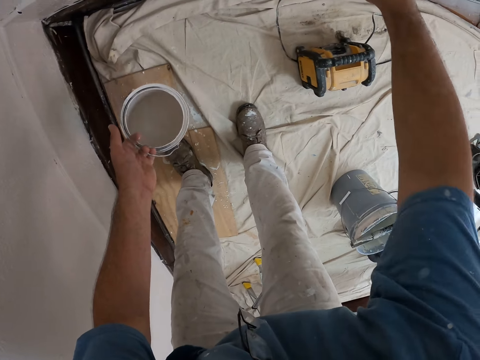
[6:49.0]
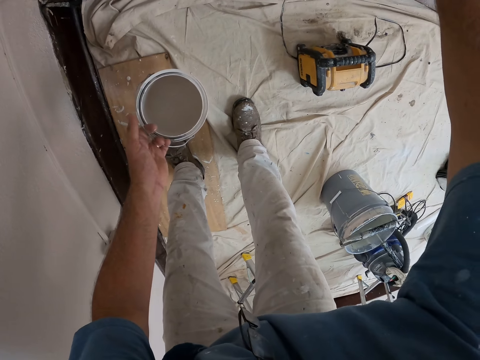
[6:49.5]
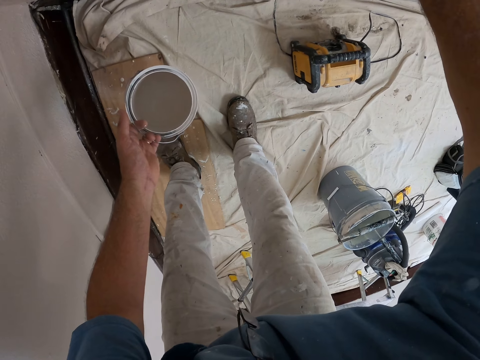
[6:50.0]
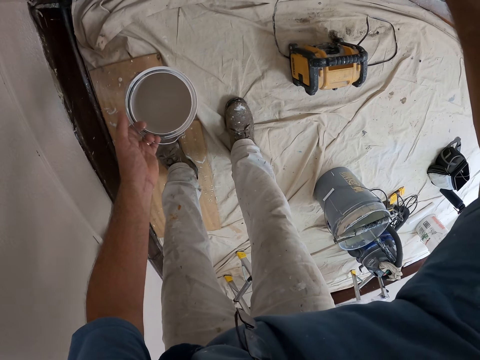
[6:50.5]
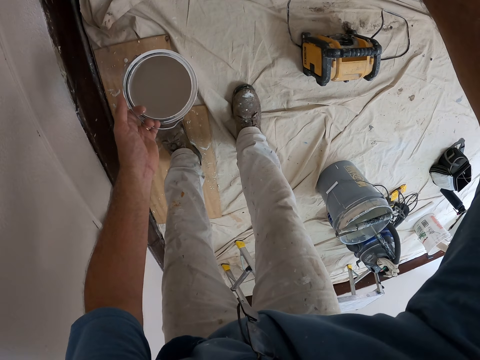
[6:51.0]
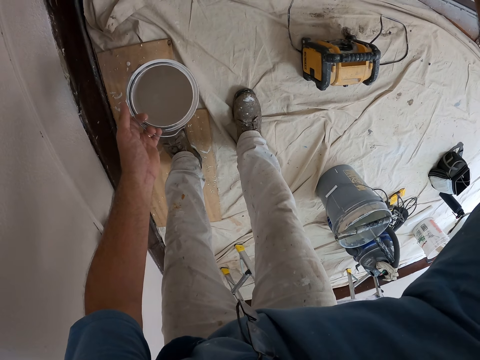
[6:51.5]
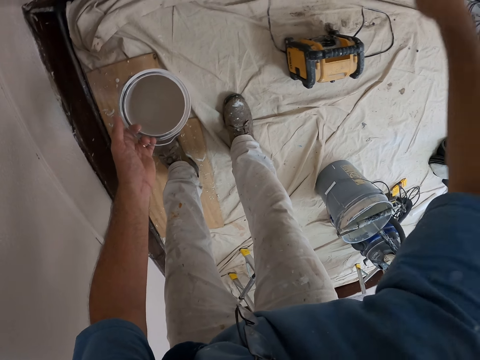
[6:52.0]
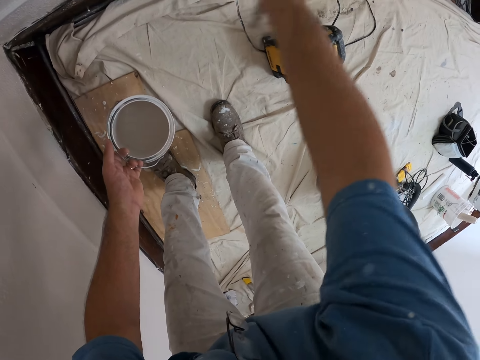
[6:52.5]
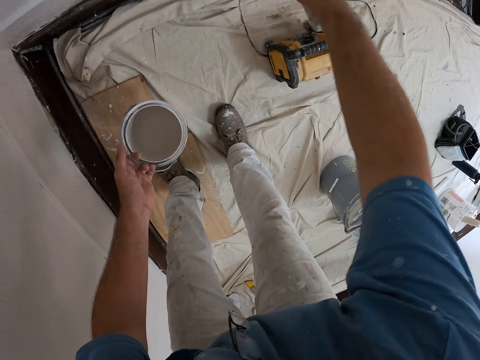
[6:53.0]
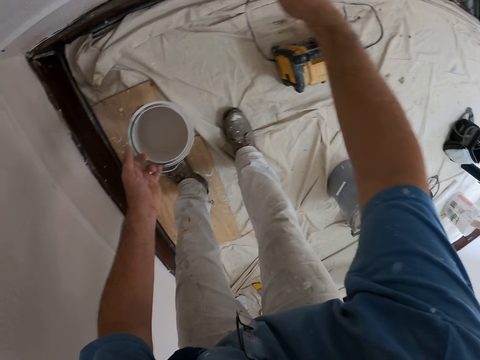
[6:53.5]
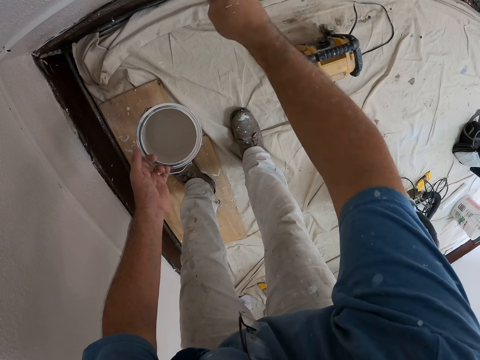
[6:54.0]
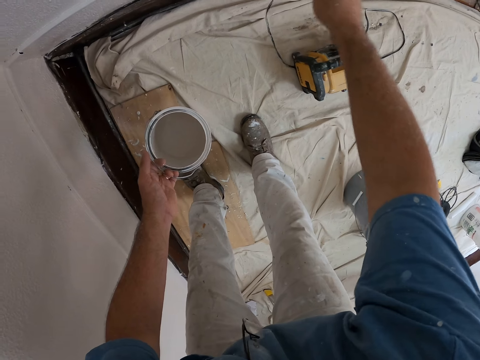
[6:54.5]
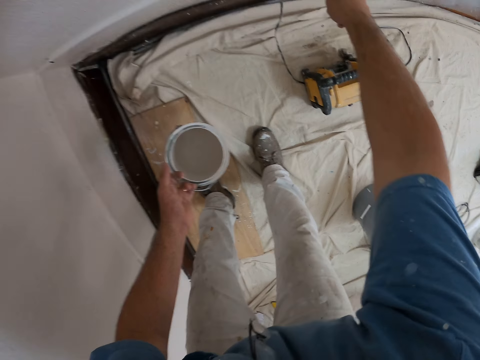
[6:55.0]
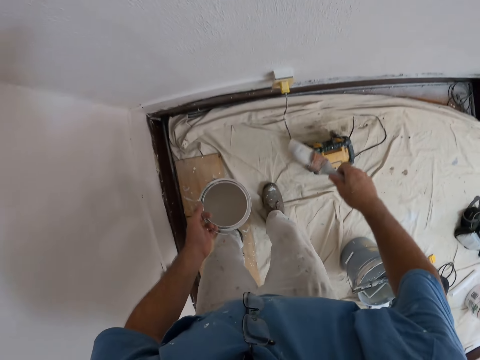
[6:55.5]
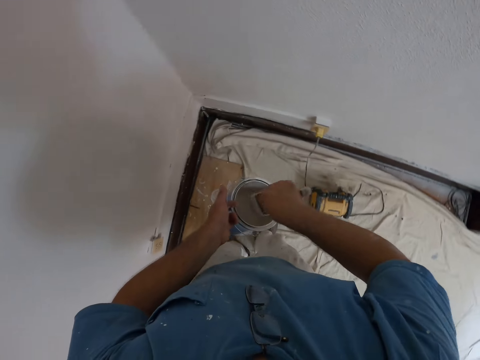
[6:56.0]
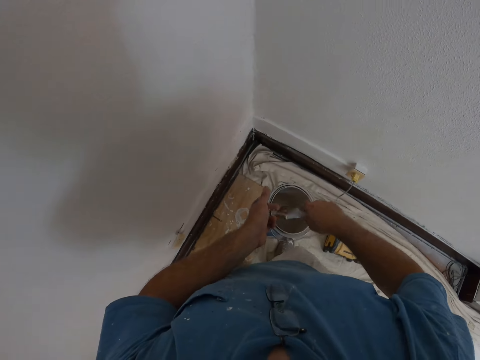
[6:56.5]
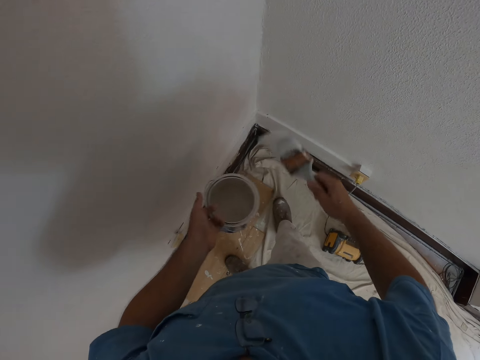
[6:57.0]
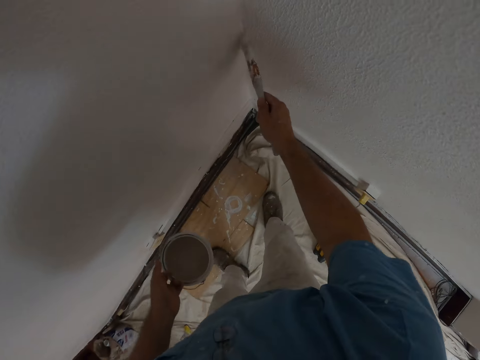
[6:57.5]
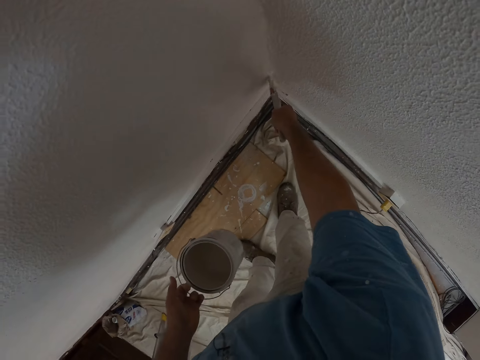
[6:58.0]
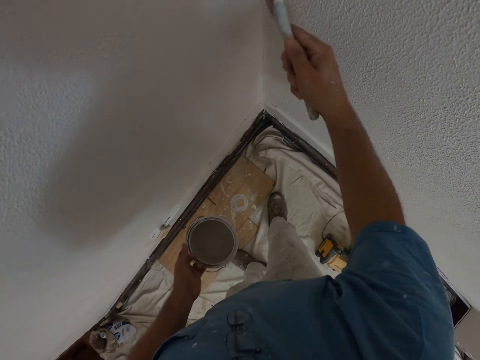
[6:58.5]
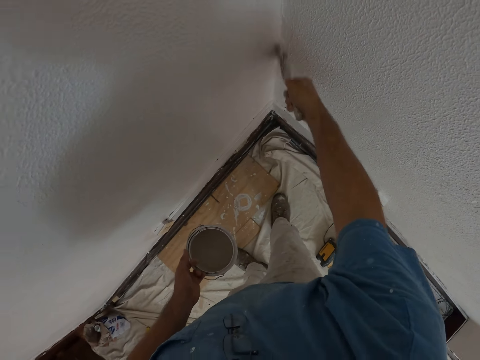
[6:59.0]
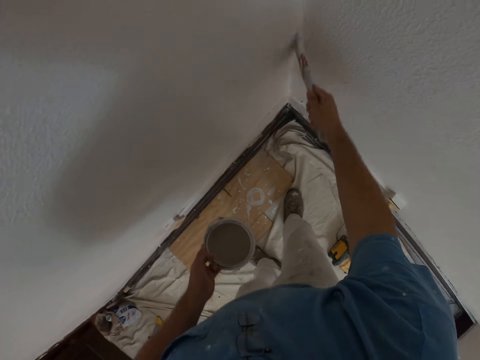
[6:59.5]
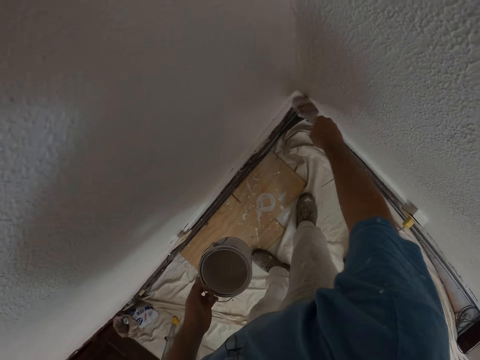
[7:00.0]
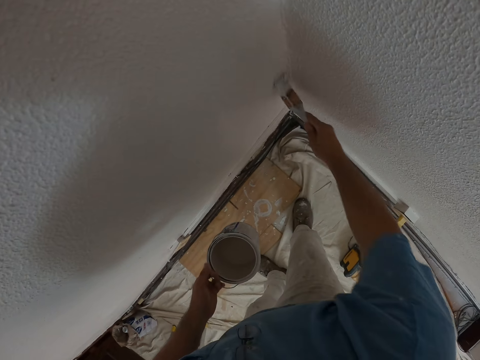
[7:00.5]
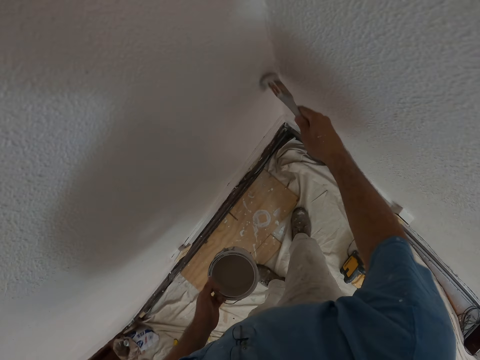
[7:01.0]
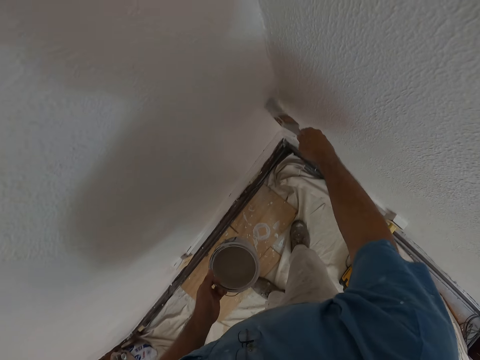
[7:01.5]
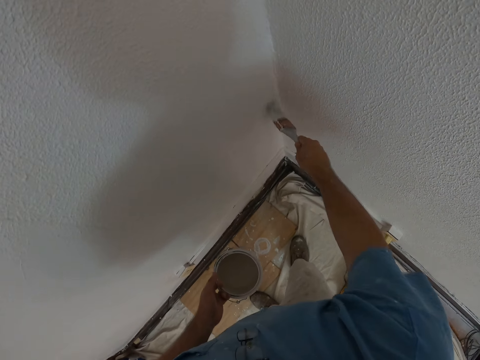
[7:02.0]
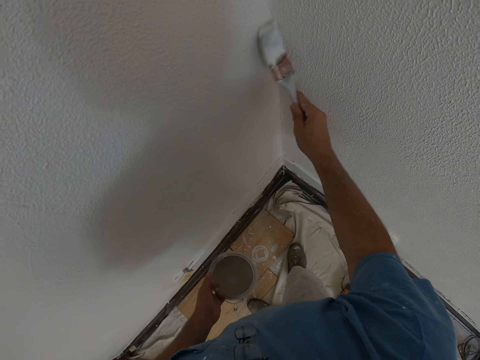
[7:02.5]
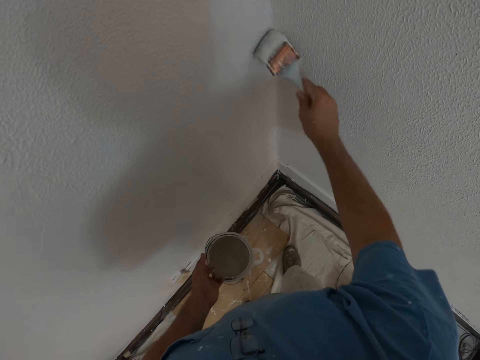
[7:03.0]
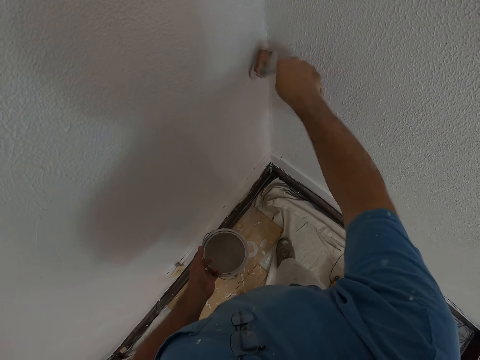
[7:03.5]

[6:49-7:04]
The camera wearer paints the wall with the paint brush in his right hand. He scoops paint from the bucket of paint in his left hand with the paint brush. He paints the wall with the paint brush in his right hand.

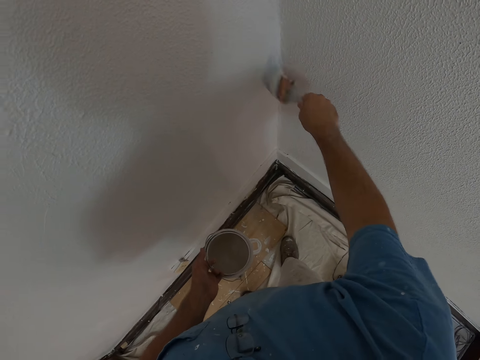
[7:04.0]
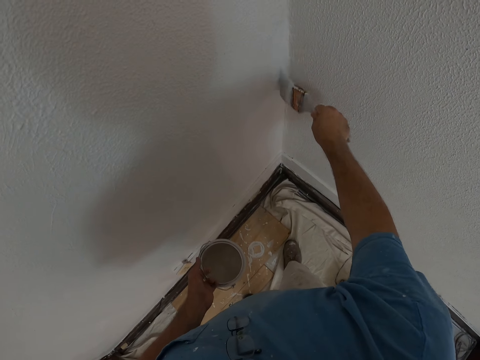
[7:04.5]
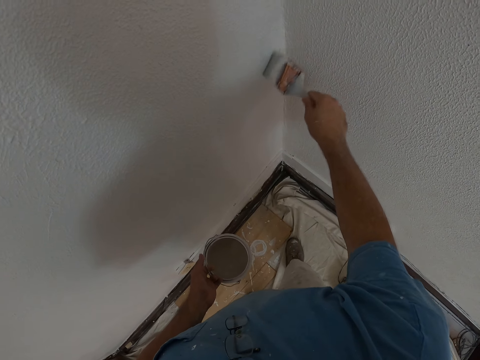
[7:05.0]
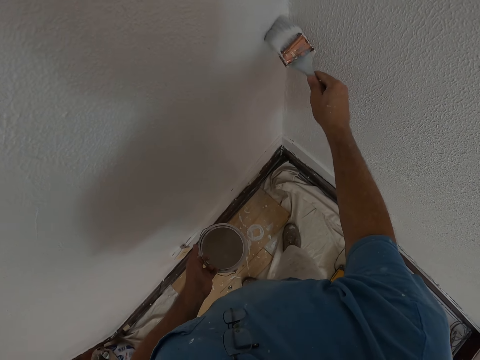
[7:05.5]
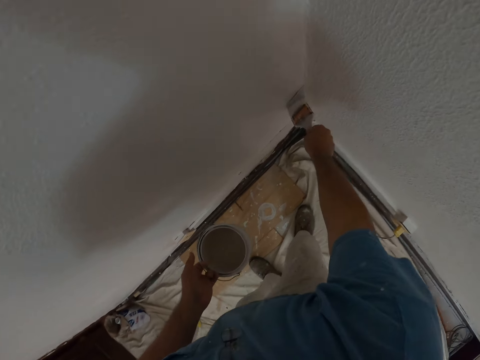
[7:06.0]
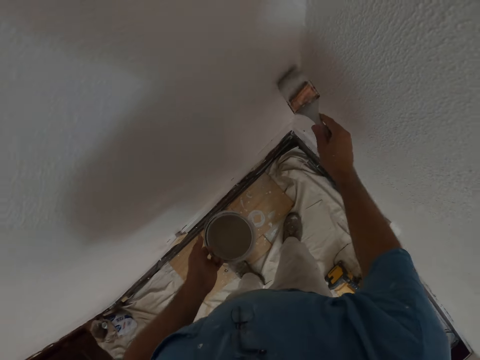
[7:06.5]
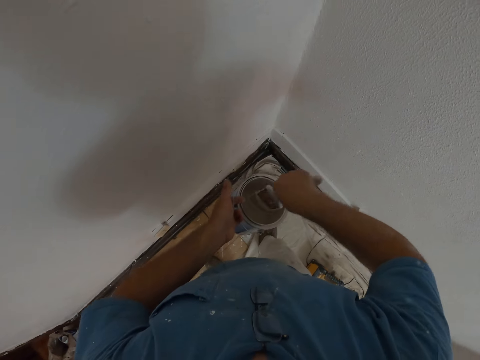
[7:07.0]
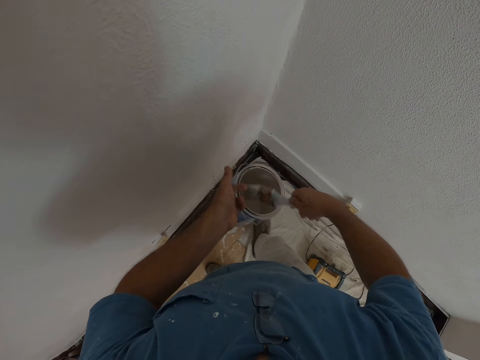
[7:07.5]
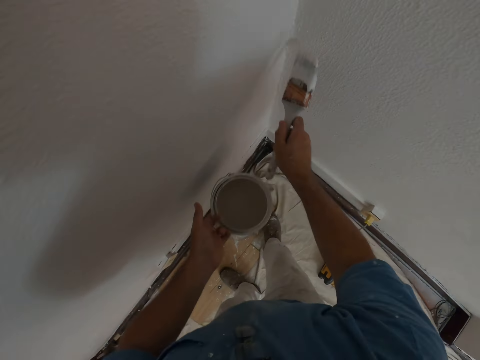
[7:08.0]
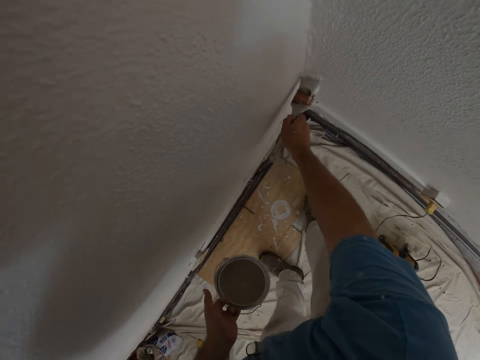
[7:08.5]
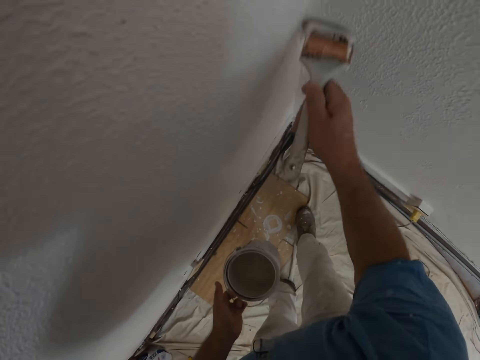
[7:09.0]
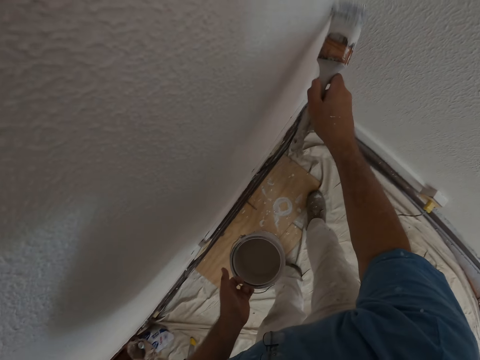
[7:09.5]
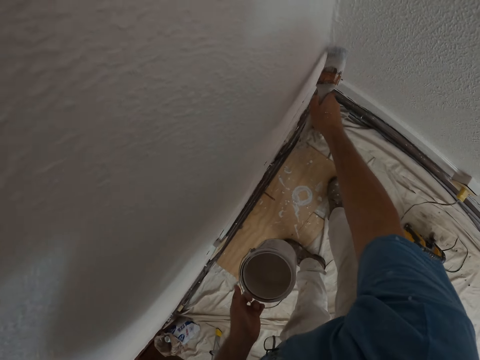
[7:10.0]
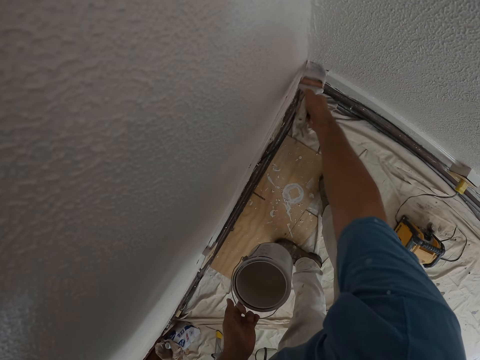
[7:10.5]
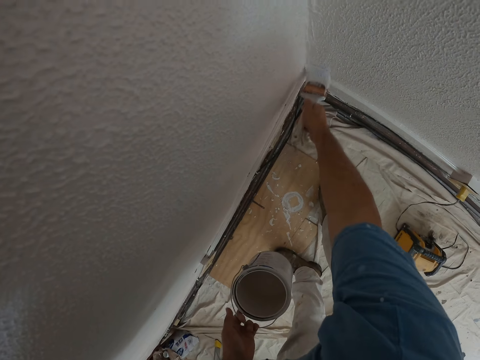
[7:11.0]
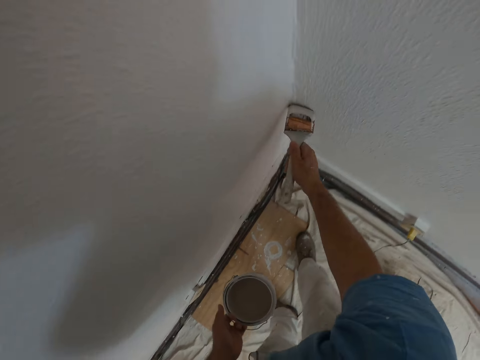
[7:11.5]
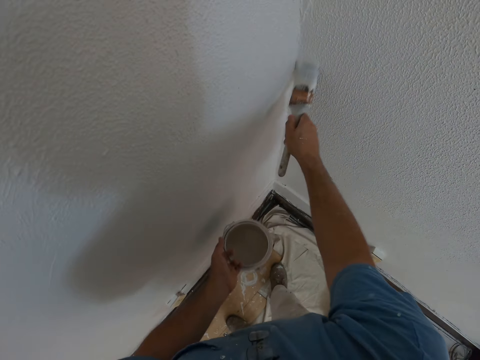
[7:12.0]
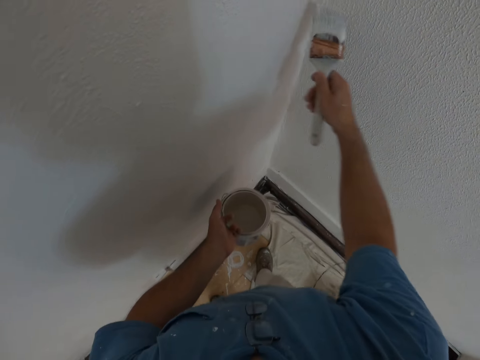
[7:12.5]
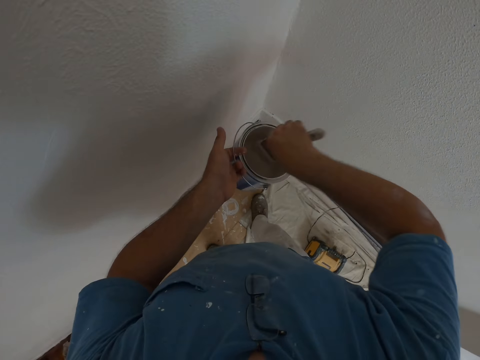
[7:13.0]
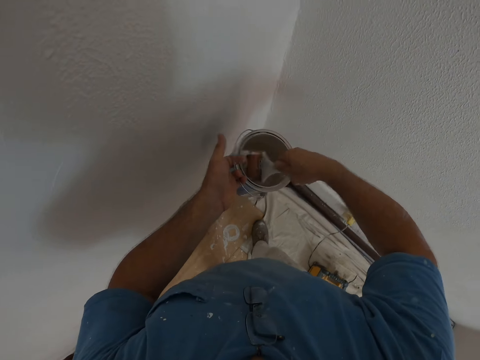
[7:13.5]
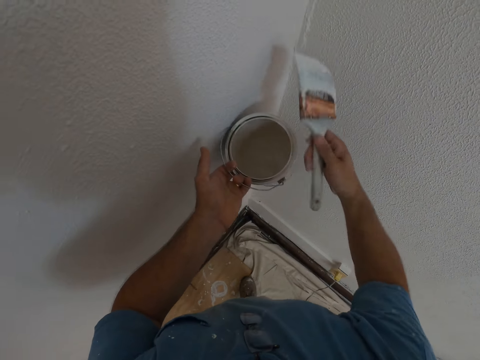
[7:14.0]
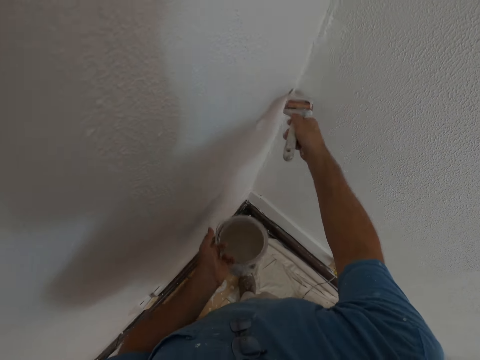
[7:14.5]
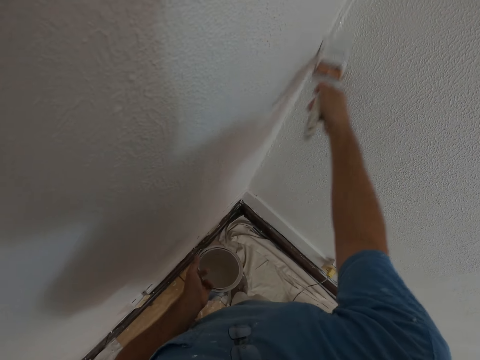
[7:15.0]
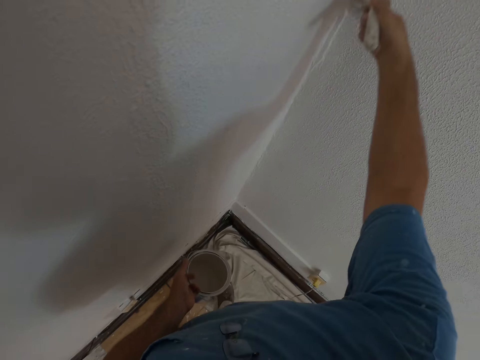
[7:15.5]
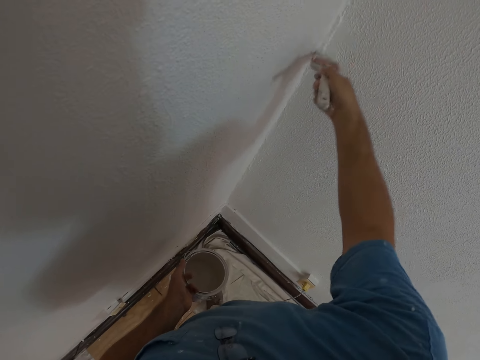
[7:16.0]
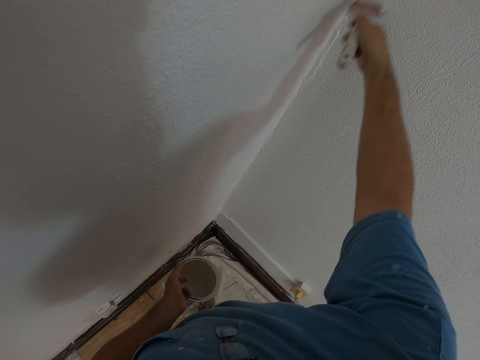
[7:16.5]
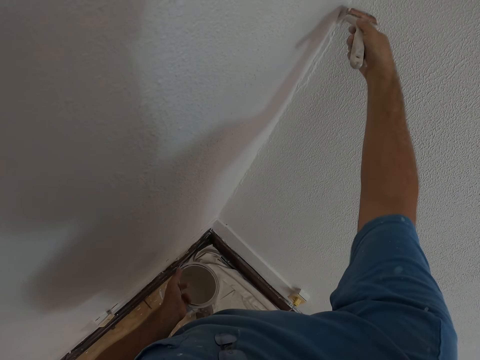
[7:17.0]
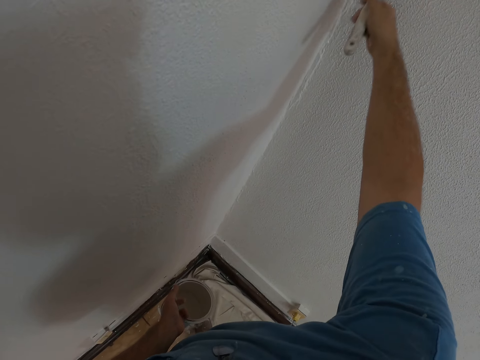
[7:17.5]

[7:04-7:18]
The camera wearer scoops paint from the bucket of paint in his left hand with the paint brush. He paints the wall with the paint brush in his right hand. He scoops paint from the bucket of paint in his left hand with the paint brush. He paints the corner of the wall with the paint brush in his right hand.
